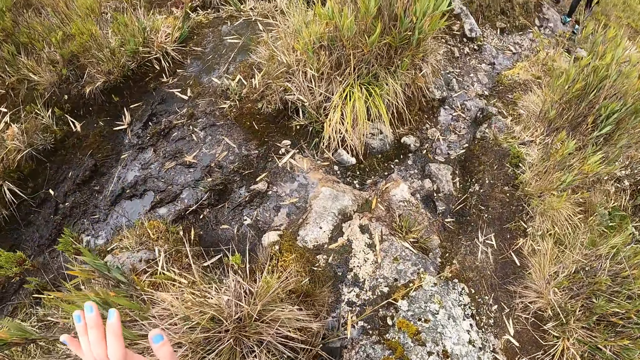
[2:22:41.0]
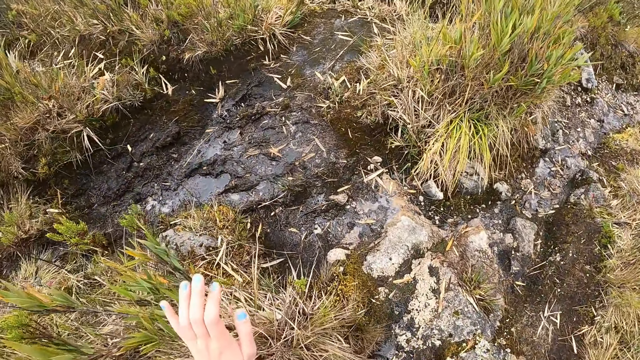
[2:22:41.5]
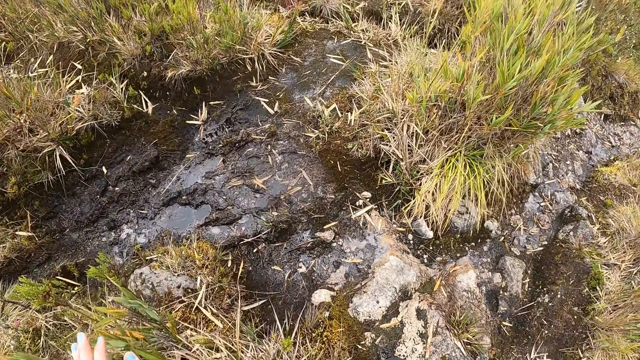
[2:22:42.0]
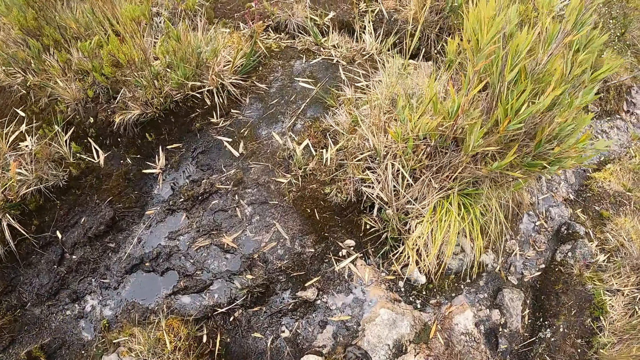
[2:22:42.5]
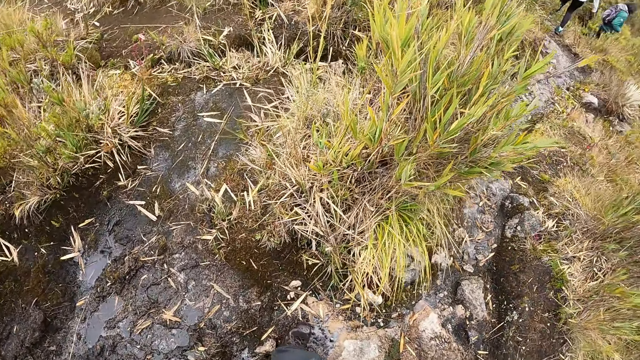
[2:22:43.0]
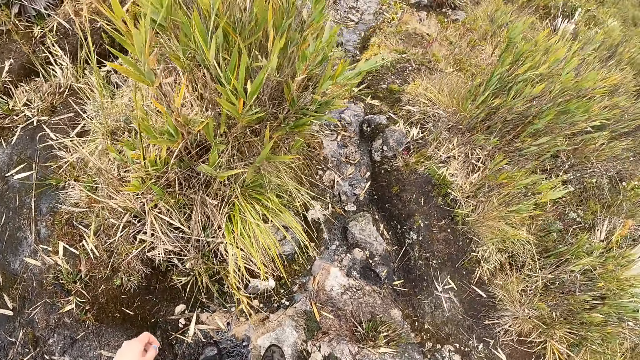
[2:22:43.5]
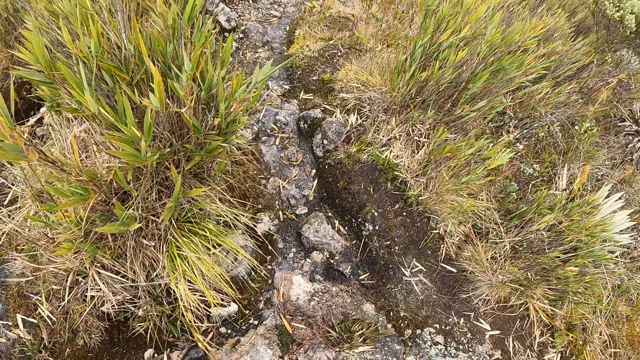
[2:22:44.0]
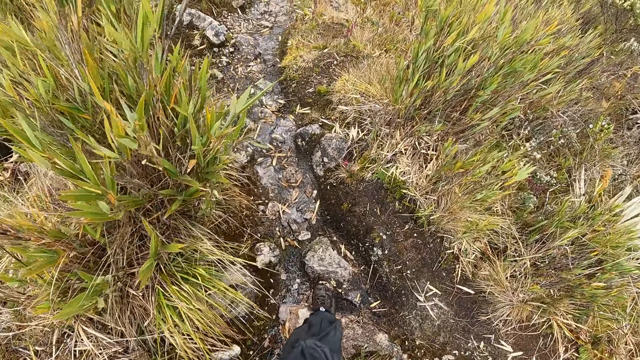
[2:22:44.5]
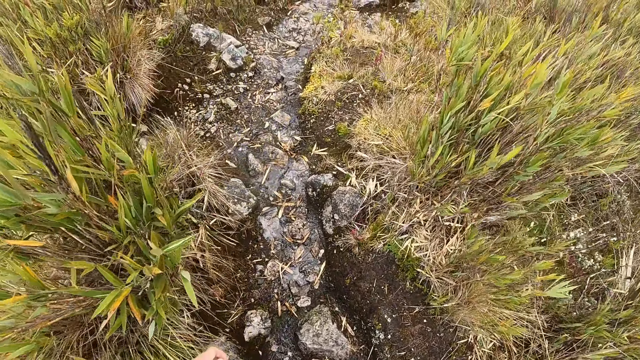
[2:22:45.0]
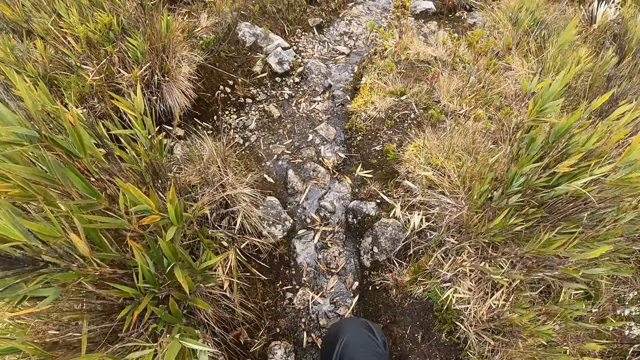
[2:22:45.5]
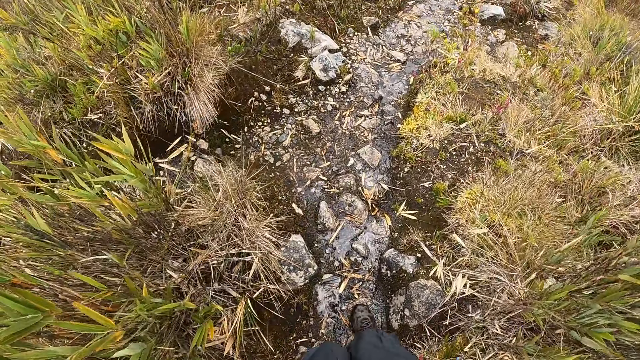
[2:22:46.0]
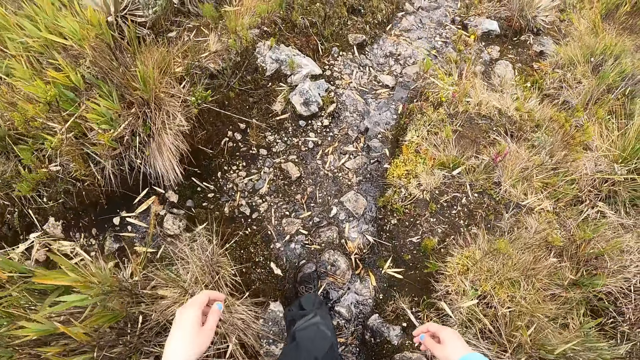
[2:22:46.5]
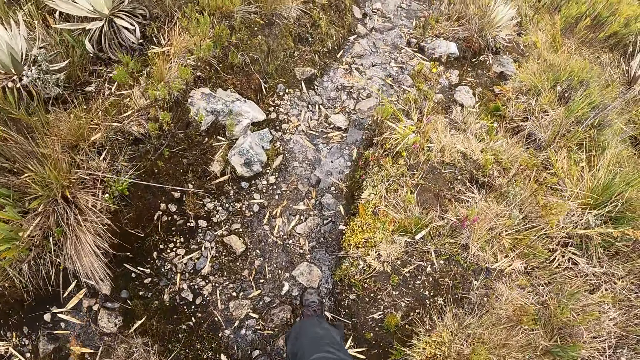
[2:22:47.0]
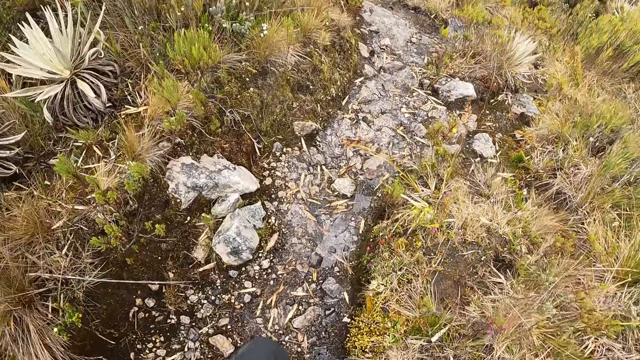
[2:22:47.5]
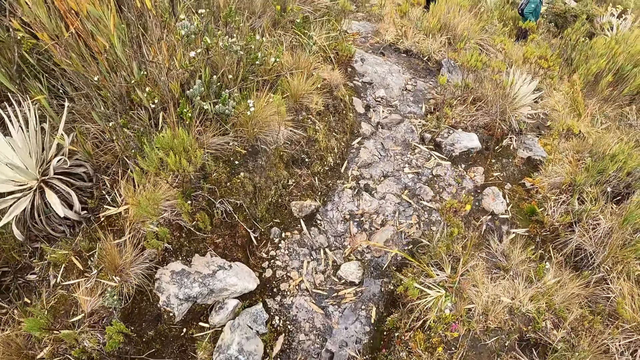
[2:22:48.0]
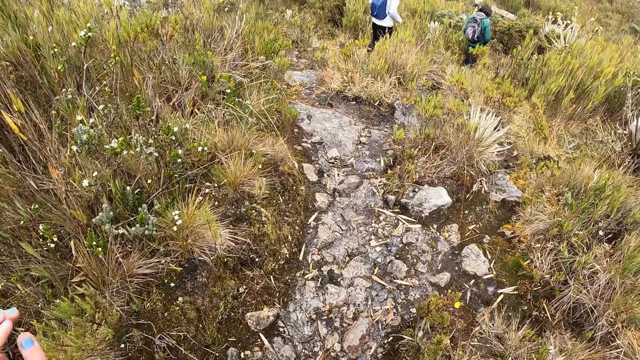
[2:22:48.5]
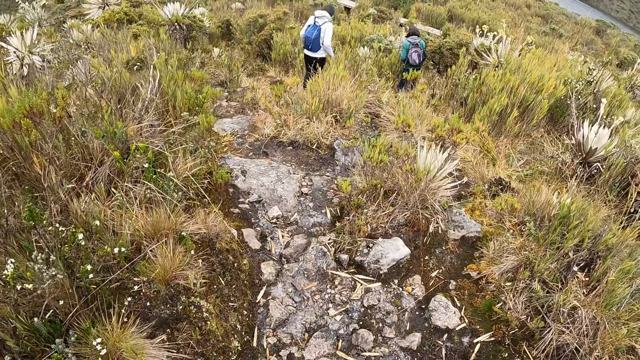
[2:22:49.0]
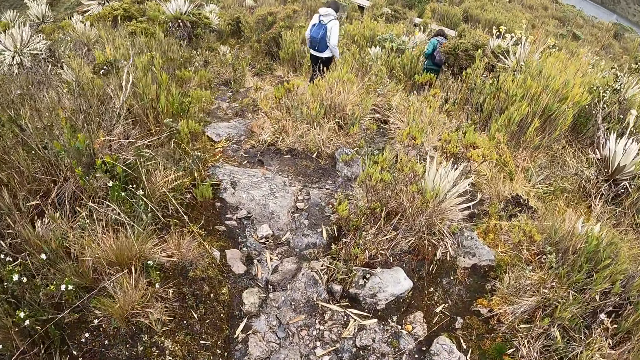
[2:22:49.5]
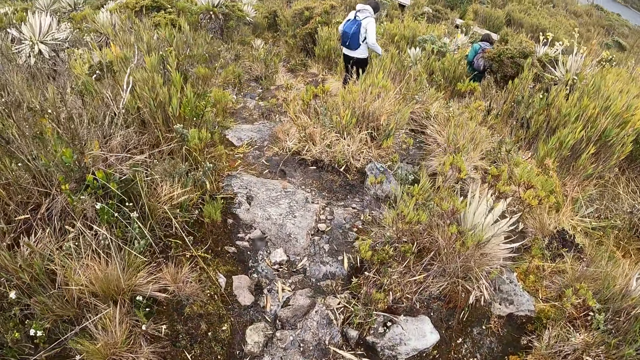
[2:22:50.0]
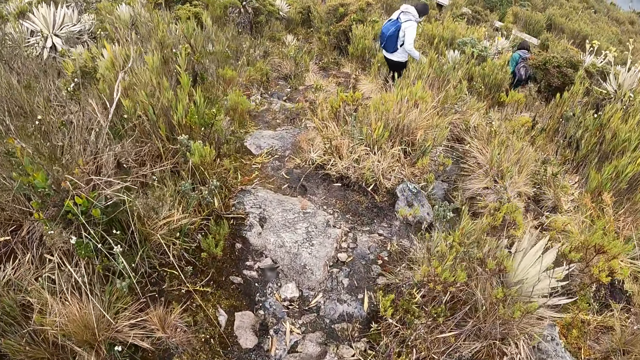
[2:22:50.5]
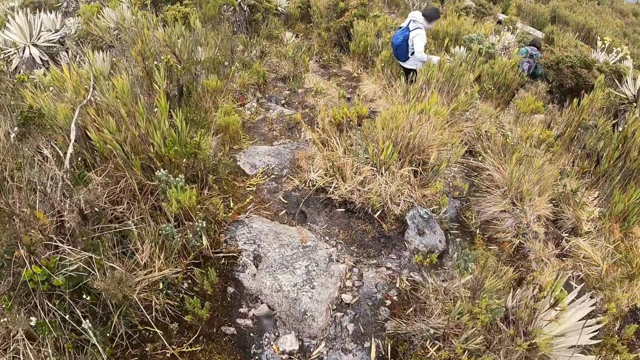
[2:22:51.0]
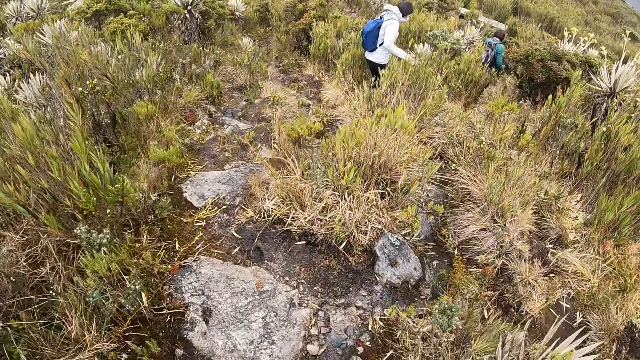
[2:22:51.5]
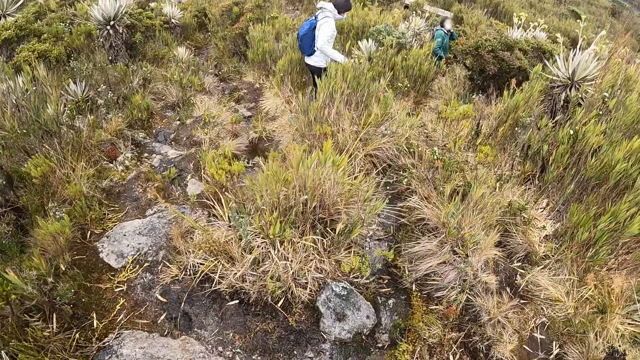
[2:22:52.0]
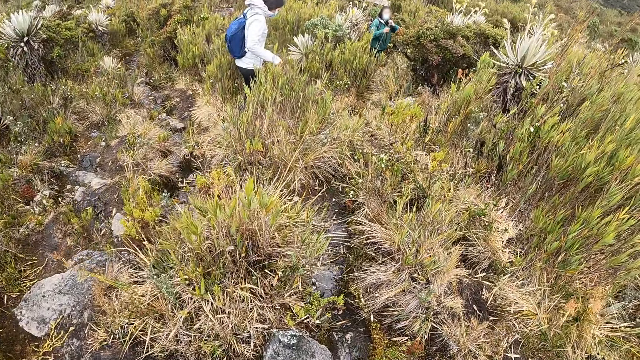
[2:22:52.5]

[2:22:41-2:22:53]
The camera wearer lifts her hand. She walks on the field.

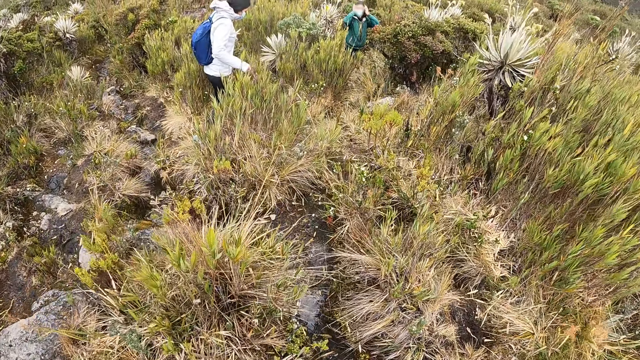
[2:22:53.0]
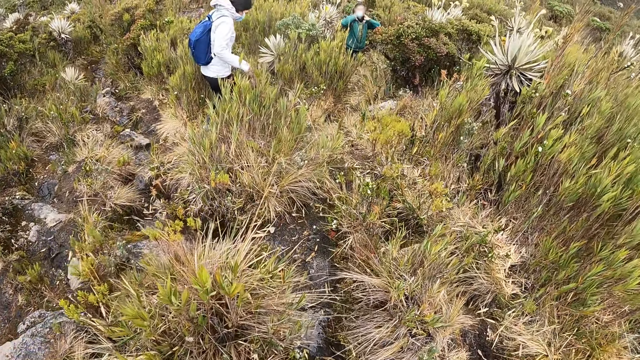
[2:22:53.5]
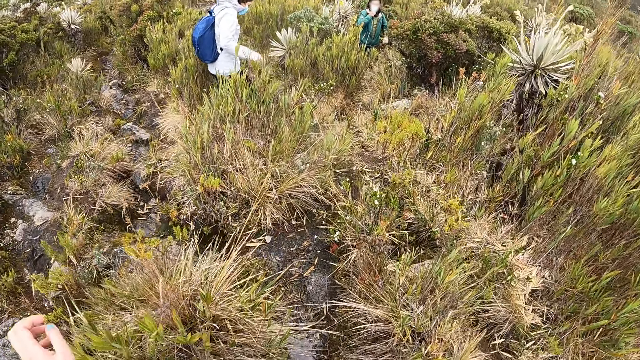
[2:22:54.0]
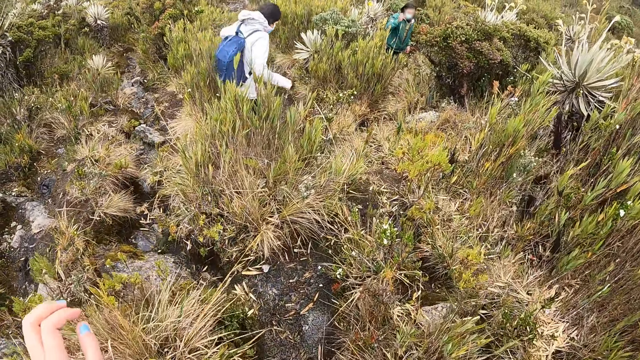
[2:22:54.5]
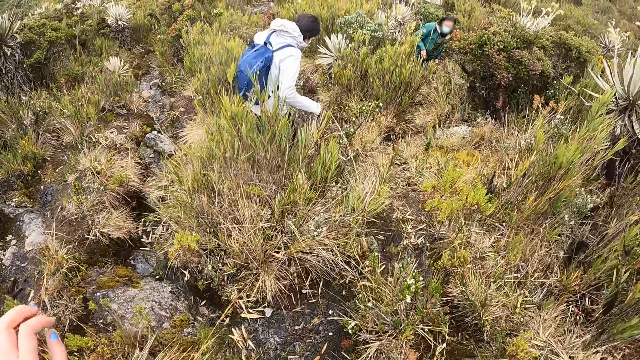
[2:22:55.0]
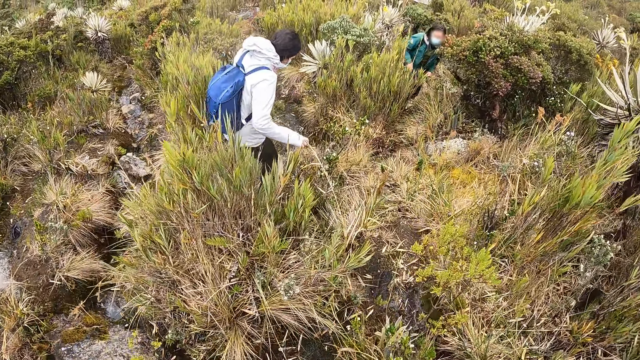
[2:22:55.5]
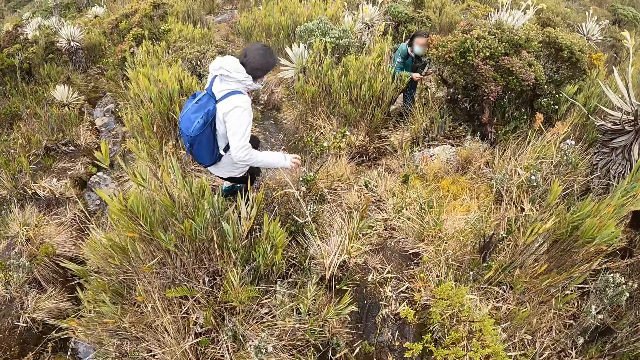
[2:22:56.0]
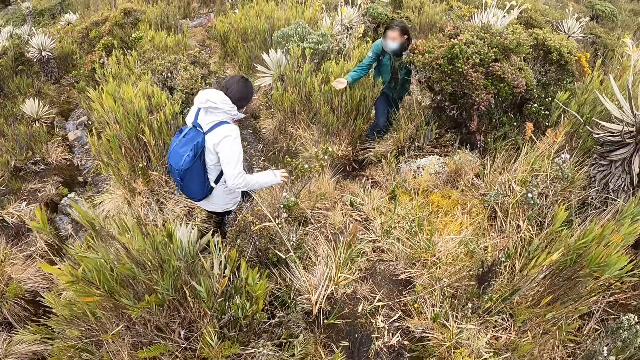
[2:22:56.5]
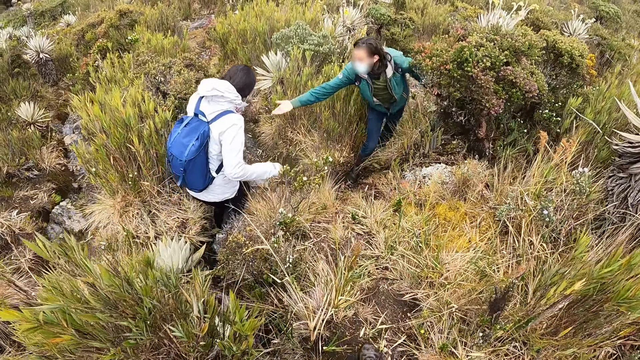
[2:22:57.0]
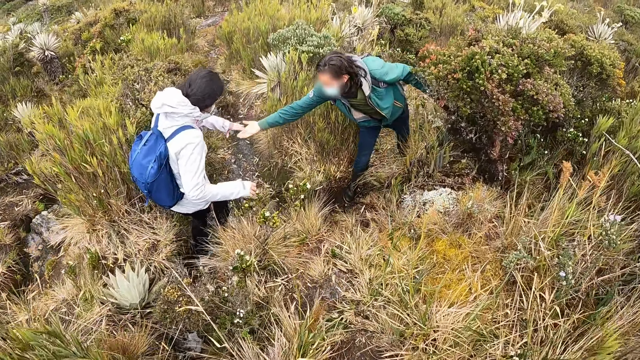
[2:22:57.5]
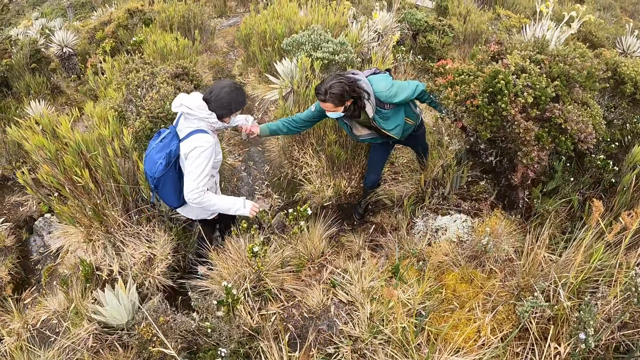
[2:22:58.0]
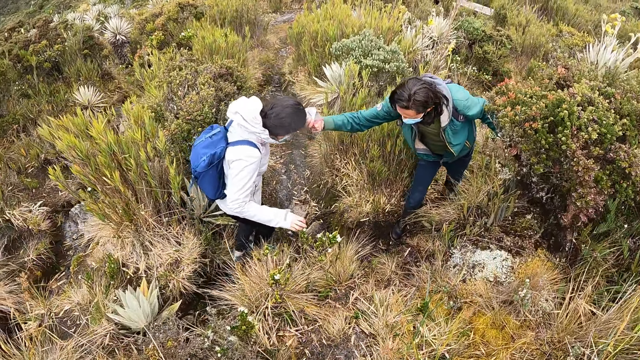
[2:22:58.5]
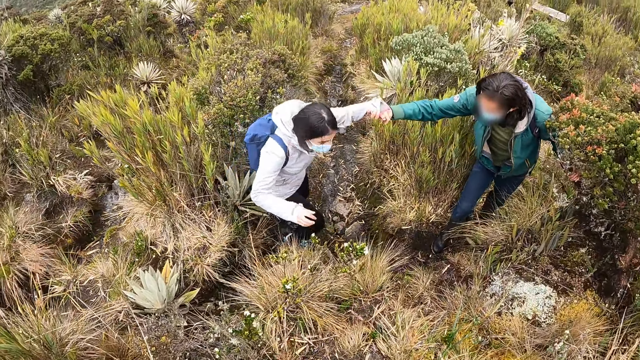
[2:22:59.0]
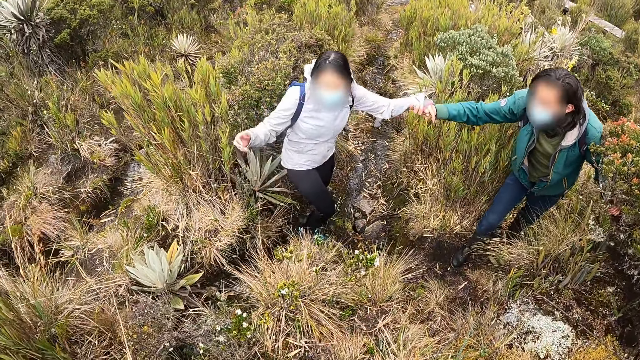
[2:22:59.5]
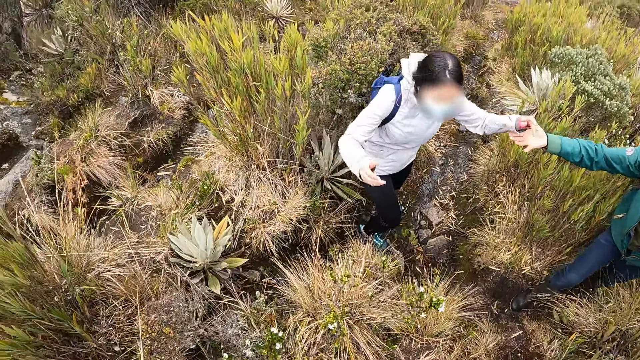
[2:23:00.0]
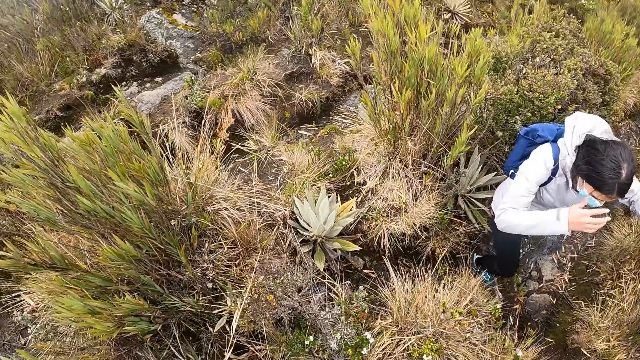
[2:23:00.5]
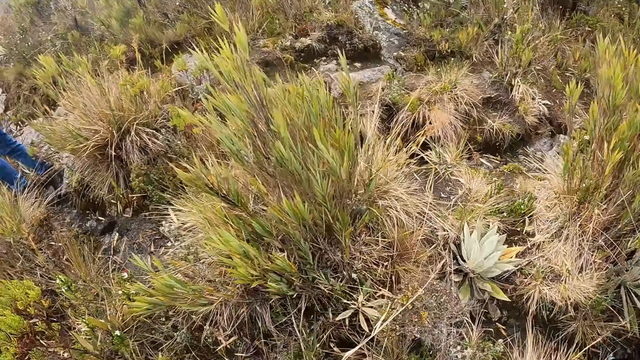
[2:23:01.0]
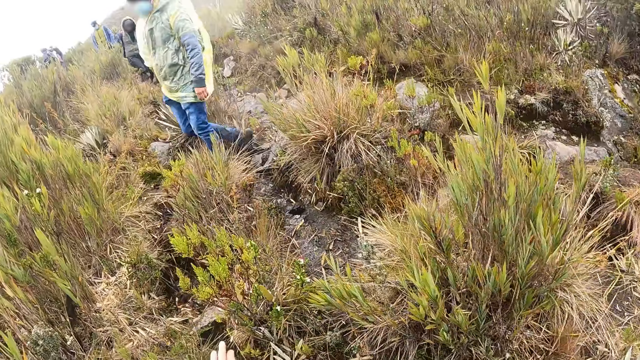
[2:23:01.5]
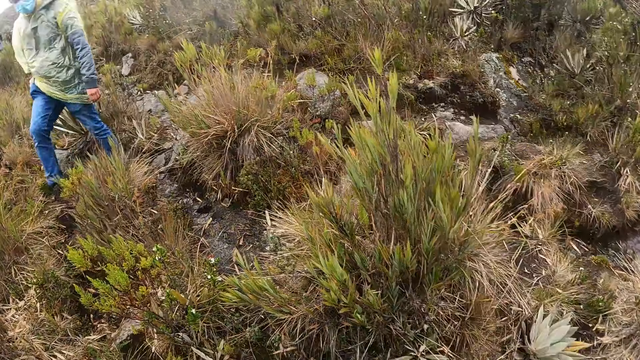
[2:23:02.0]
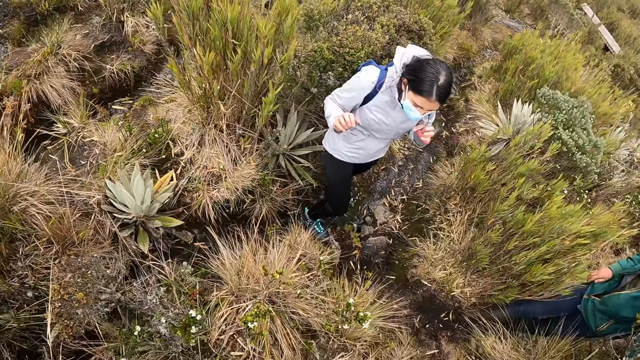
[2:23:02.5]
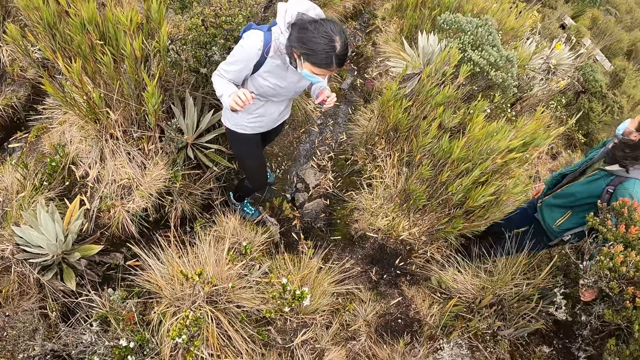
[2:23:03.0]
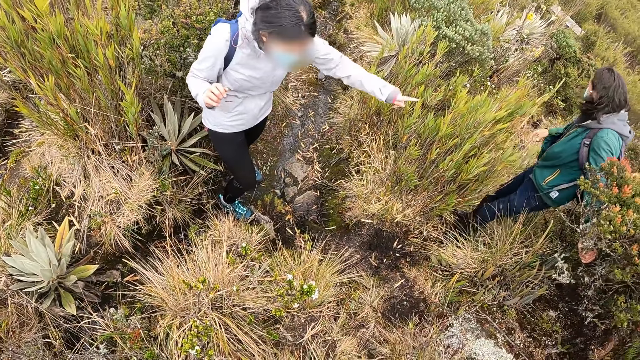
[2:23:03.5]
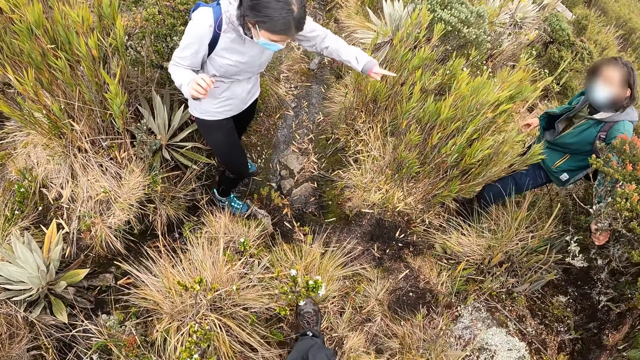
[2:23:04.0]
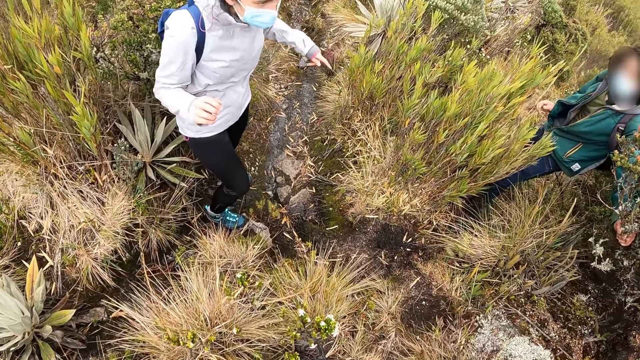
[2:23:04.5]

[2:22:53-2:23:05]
A man holds the hand of a lady. The camera wearer looks around the field. They turn around the field. The lady points out with her hand.
